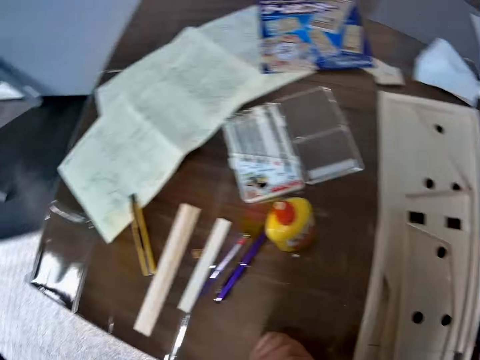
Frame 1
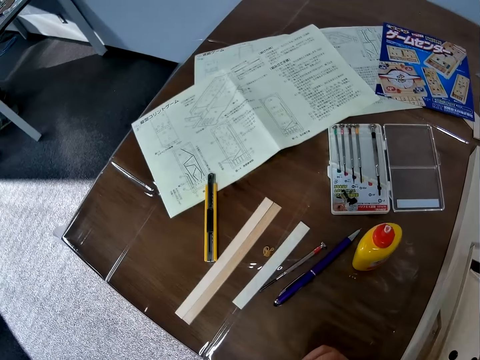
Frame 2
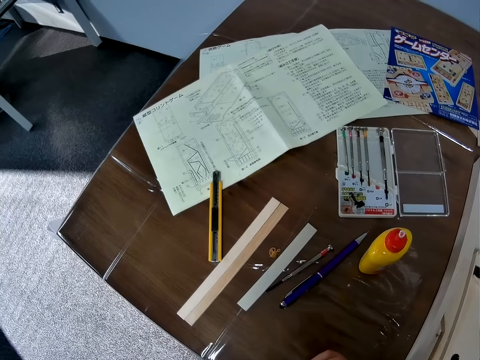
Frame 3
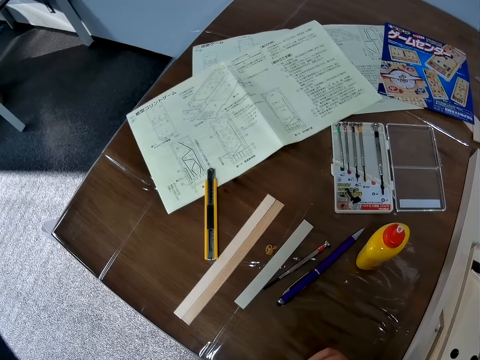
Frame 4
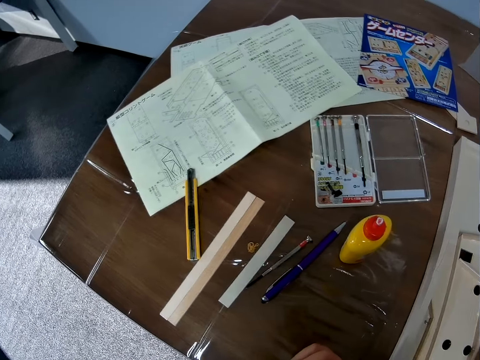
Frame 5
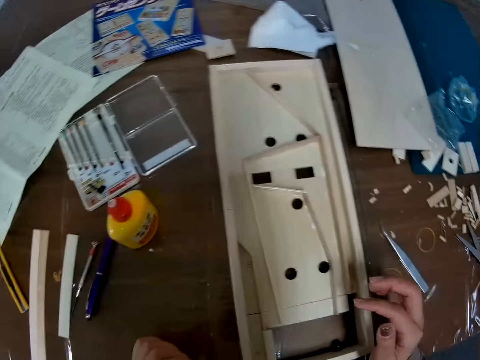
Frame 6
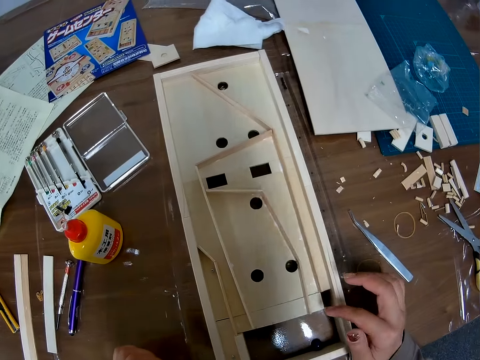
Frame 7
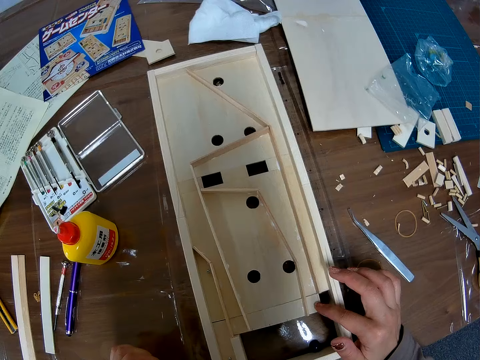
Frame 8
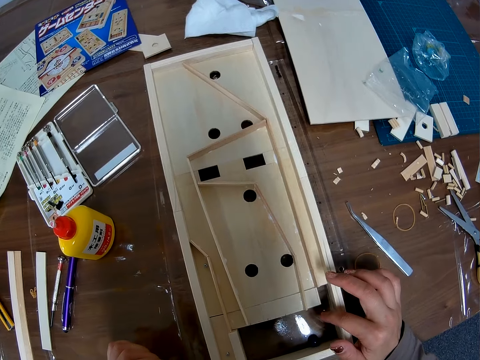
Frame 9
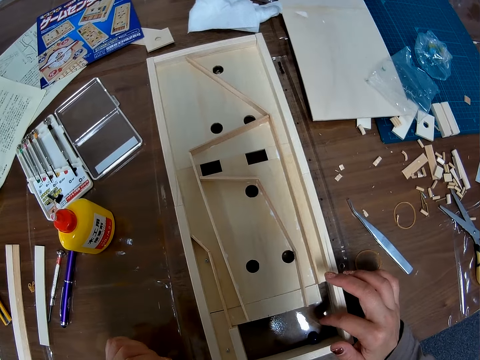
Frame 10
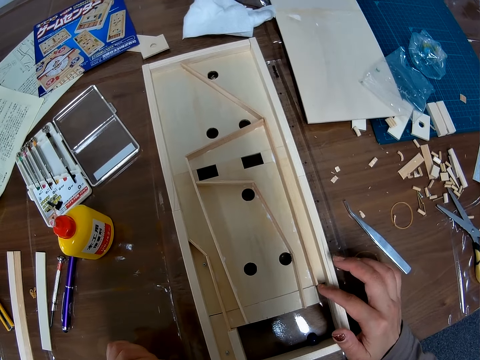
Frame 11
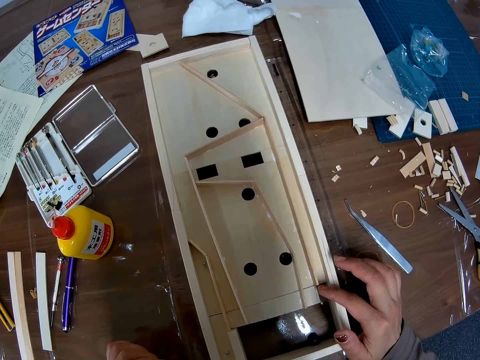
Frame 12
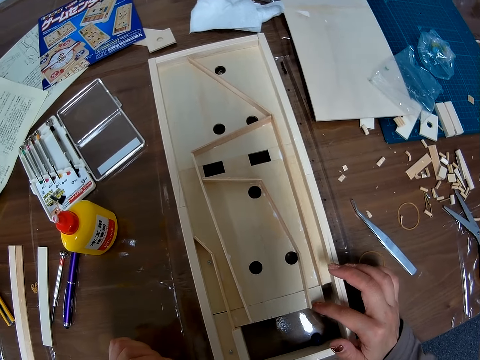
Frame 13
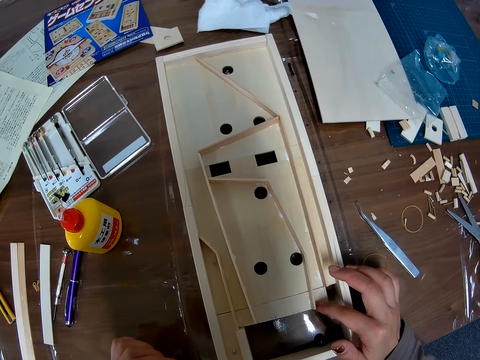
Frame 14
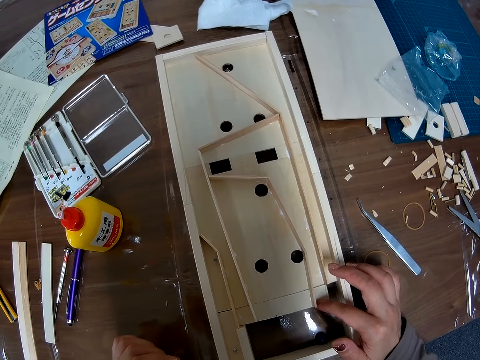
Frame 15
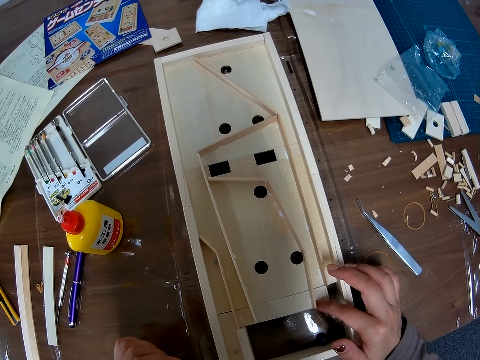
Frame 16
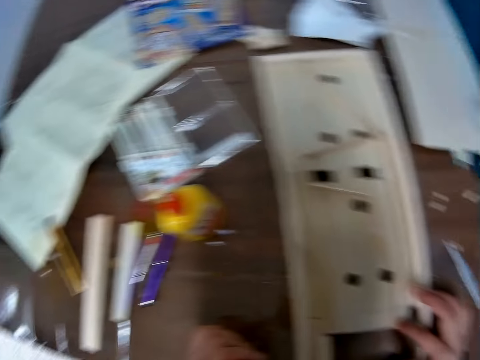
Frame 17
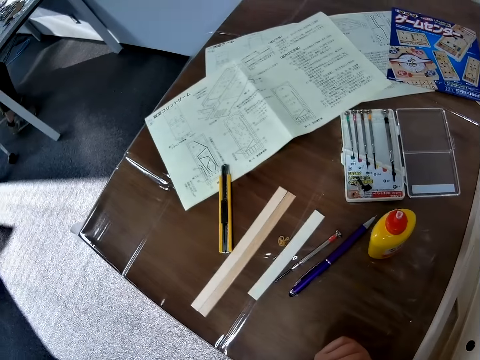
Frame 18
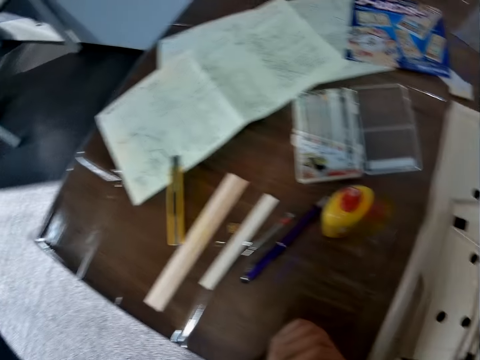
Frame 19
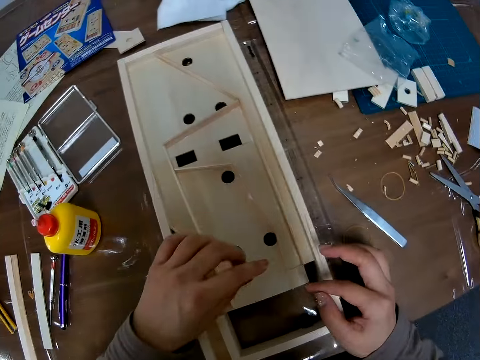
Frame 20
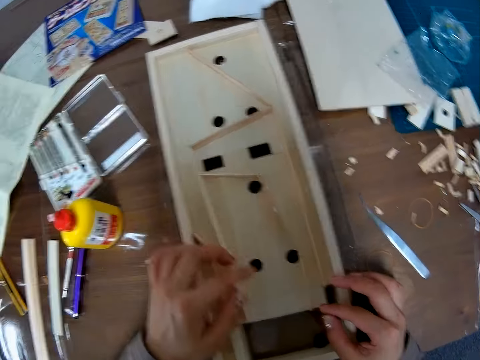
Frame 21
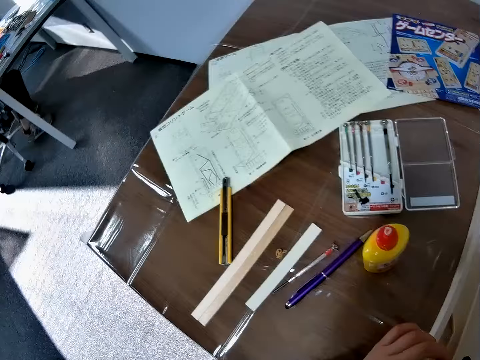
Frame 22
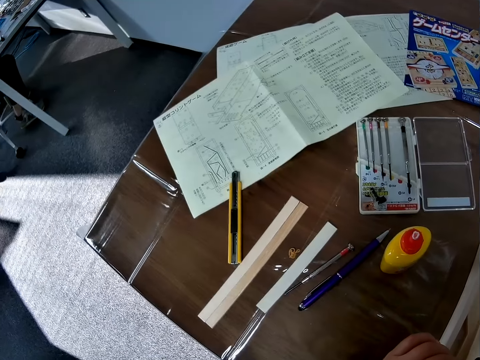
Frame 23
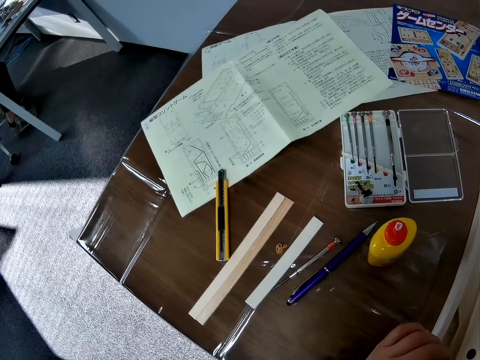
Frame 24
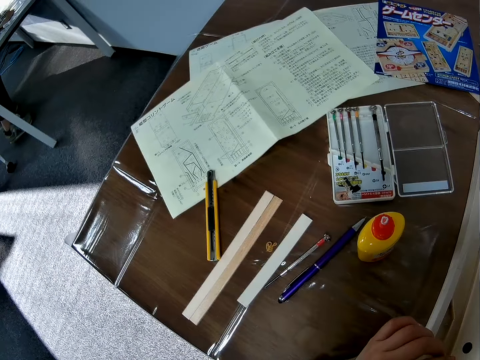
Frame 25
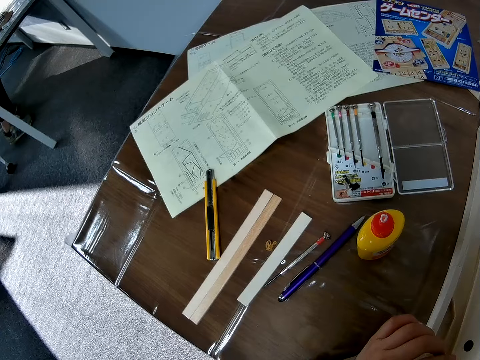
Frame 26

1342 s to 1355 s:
The camera wearer looks at the illustration paper. She looks at the wooden pinball machine. She moves her finger to and fro. She looks at the illustration paper. She moves her hands. She looks at the wooden pinball machine. She looks at the illustration paper.

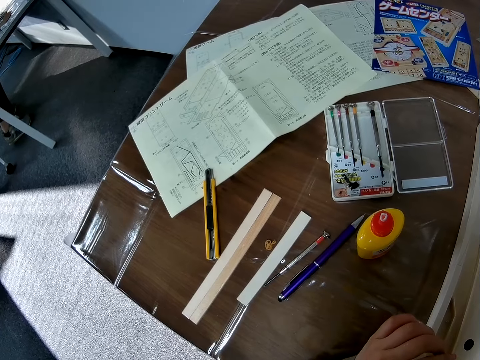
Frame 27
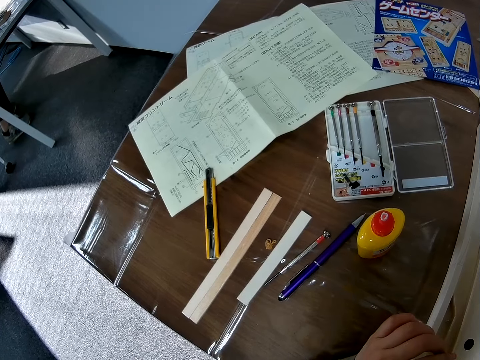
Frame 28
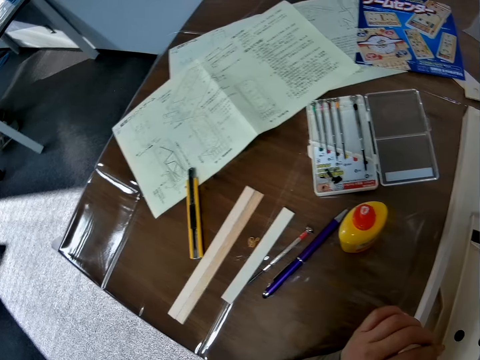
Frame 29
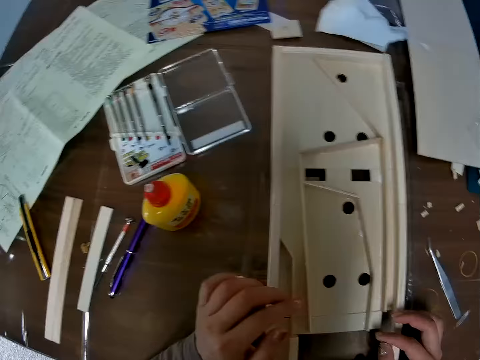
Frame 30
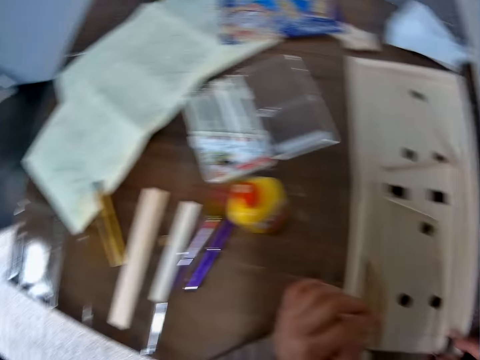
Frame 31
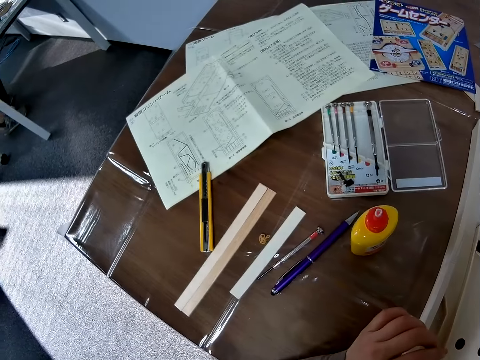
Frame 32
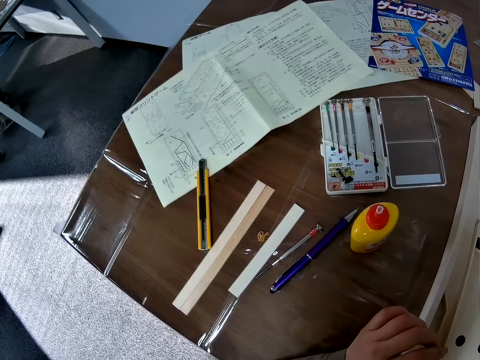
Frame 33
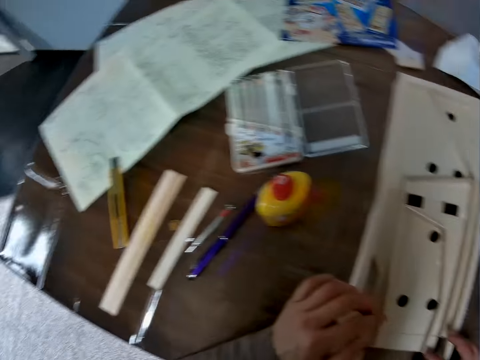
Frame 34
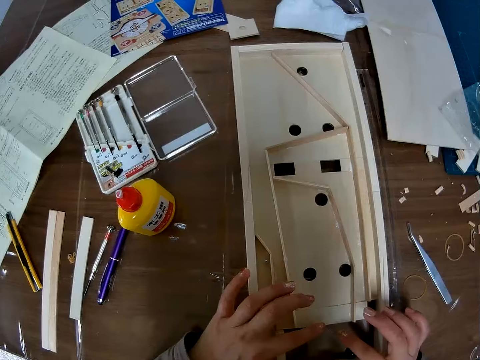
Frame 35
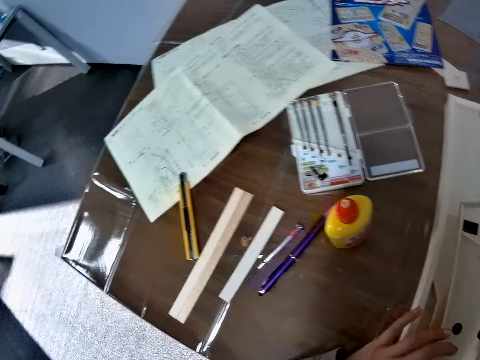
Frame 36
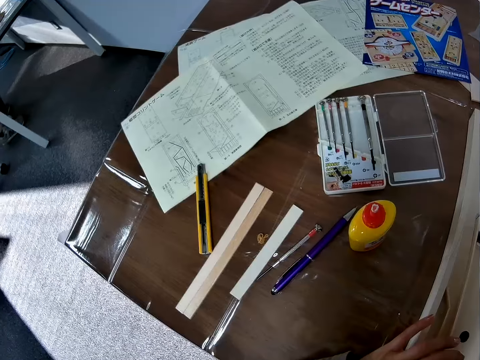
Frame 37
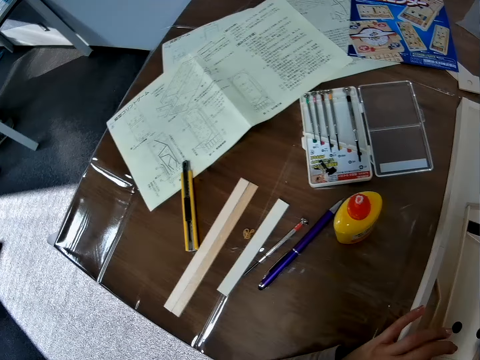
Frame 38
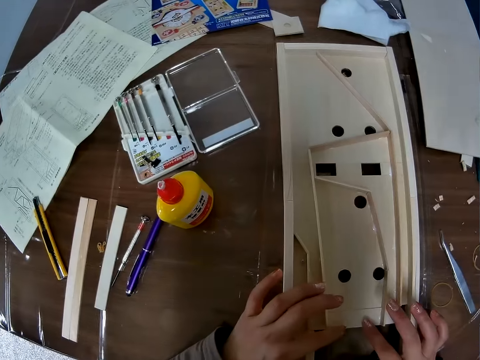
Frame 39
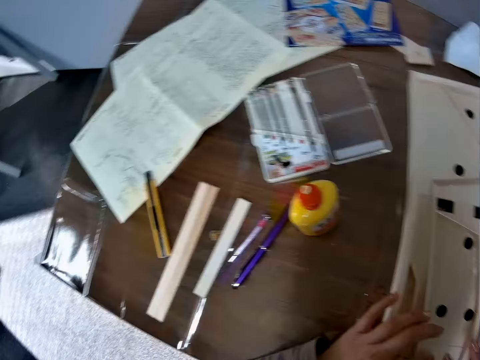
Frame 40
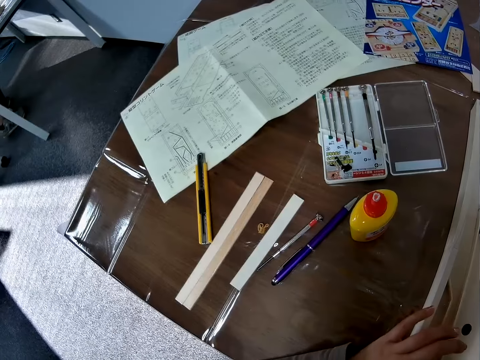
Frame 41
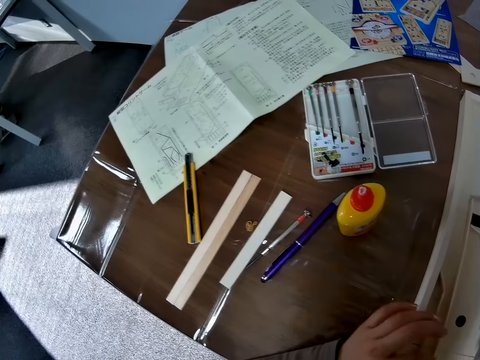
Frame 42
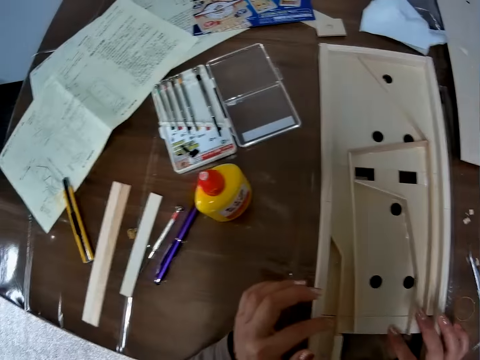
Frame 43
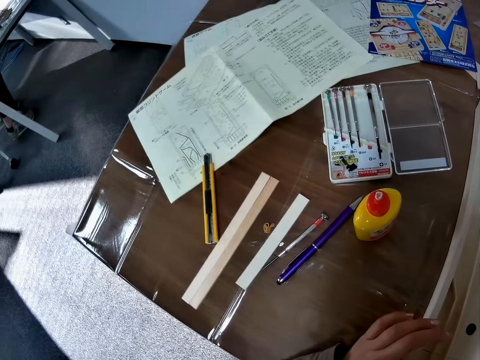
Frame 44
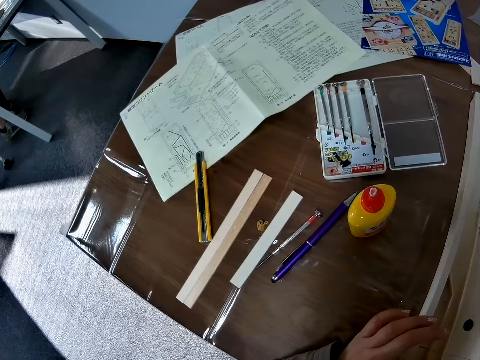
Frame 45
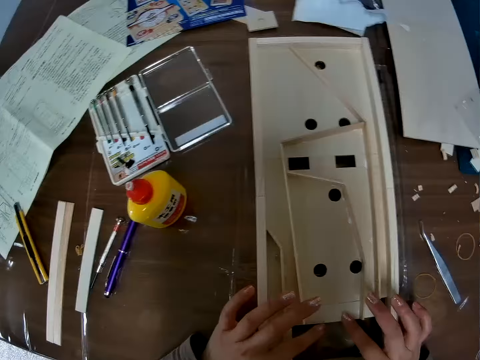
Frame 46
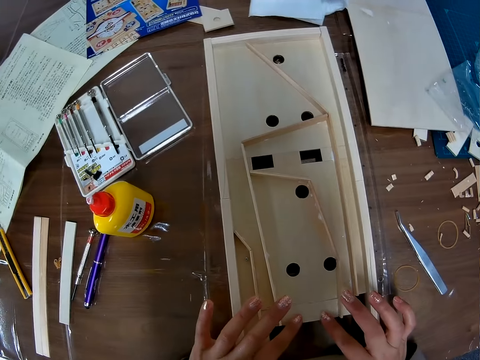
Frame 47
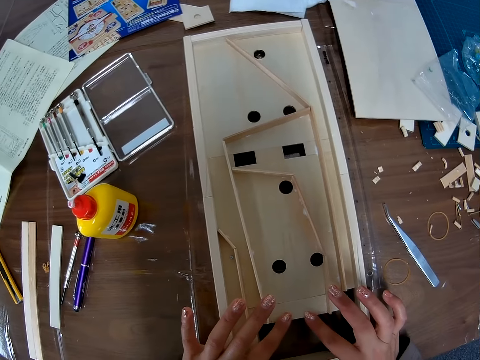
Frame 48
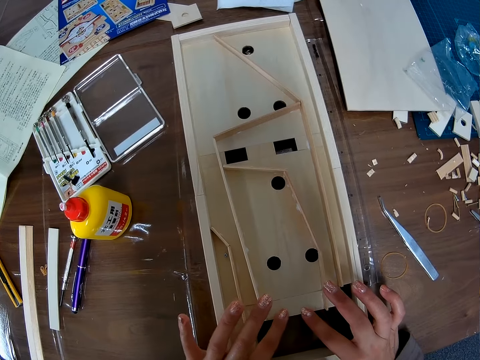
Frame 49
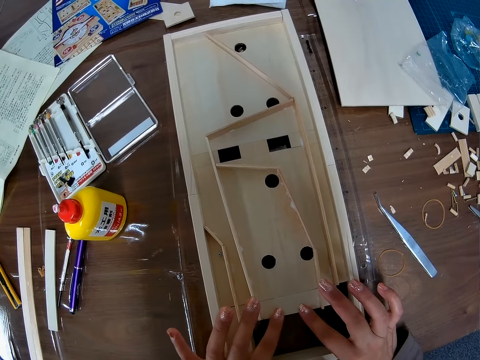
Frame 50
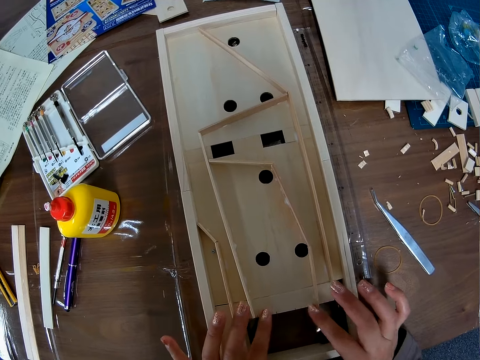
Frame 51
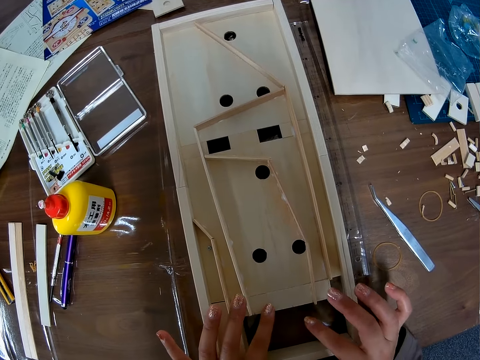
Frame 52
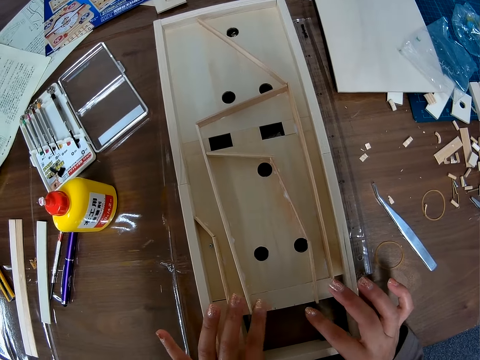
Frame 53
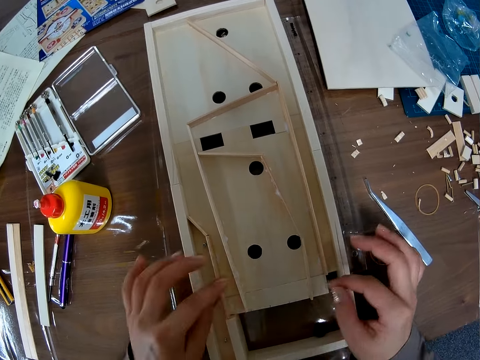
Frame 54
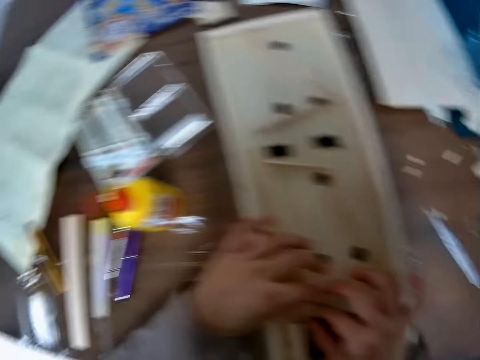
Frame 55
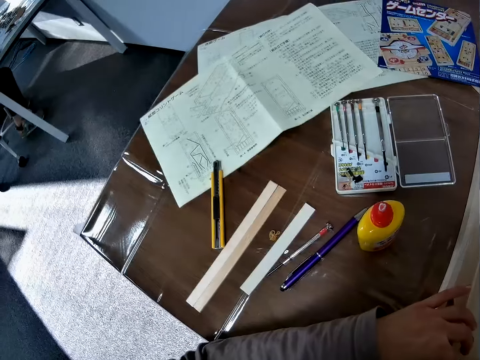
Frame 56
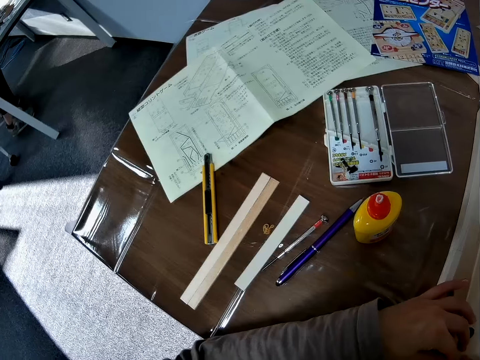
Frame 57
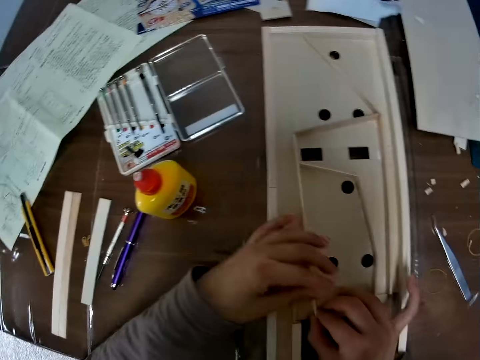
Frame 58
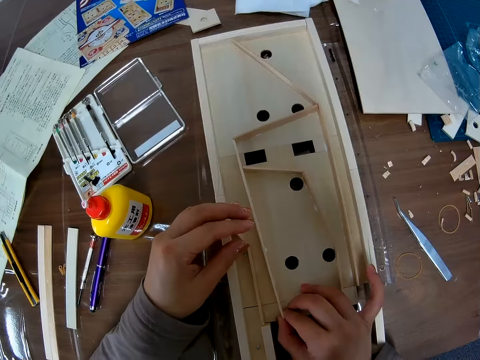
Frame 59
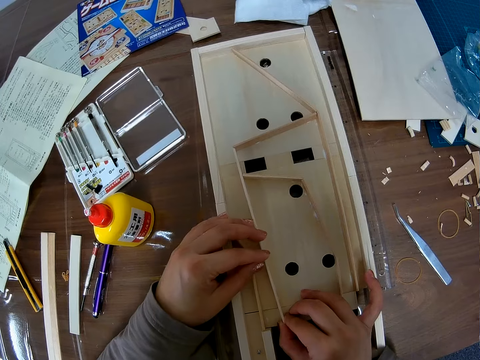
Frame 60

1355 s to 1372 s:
The camera wearer looks at the wooden pinball machine. She moves her hands. She stares at the pinball machine and holds the pinball machine.
